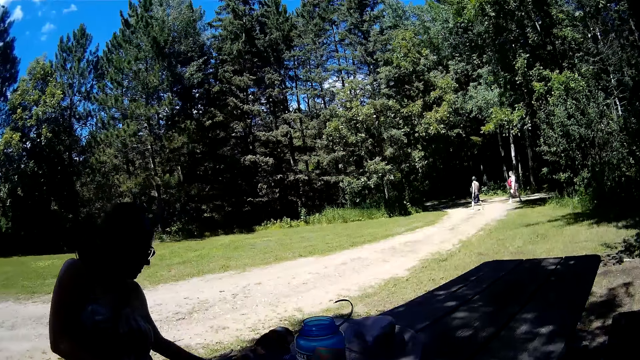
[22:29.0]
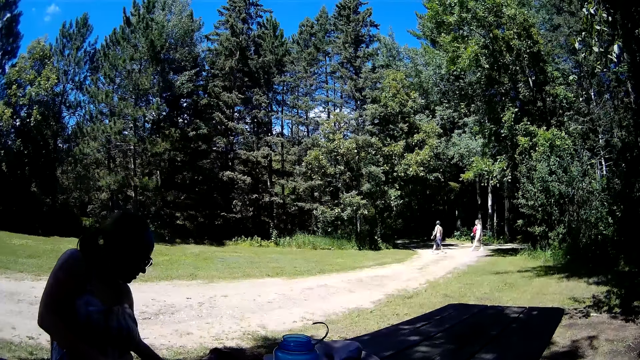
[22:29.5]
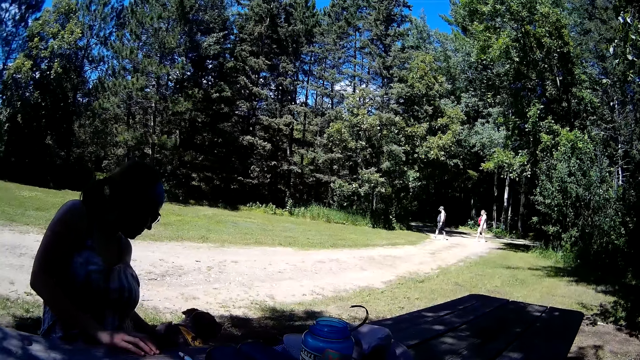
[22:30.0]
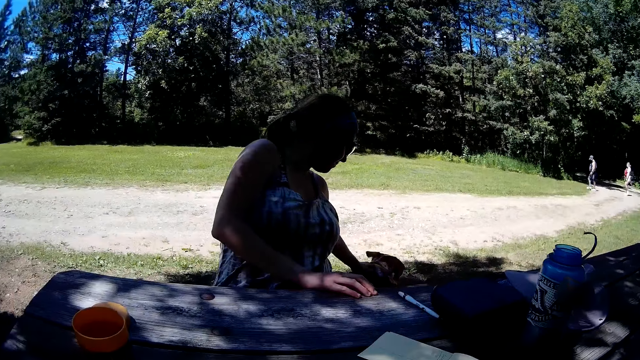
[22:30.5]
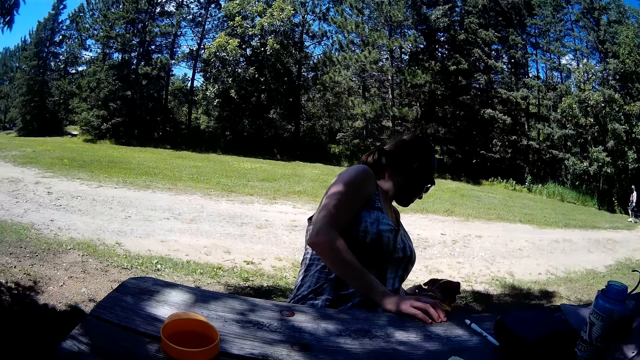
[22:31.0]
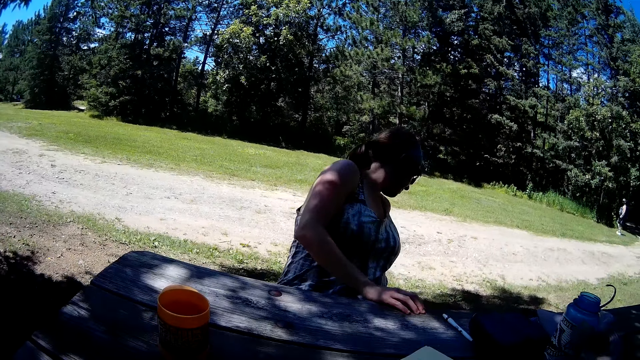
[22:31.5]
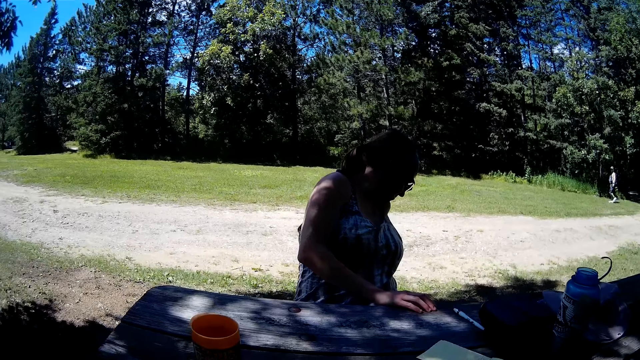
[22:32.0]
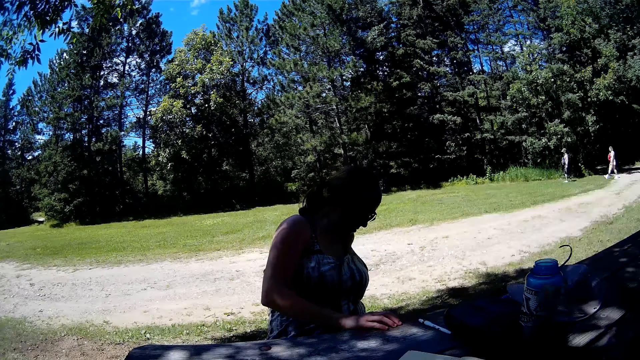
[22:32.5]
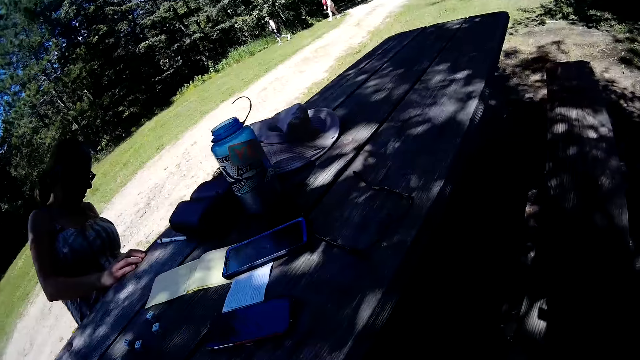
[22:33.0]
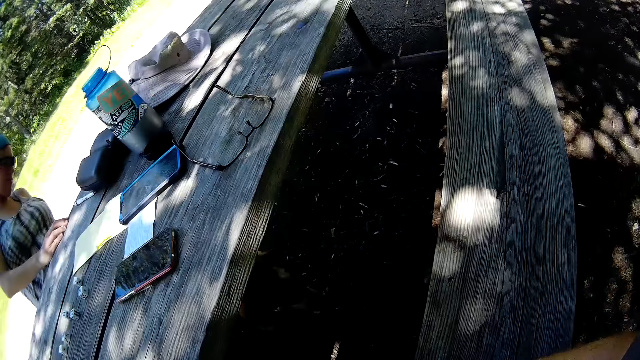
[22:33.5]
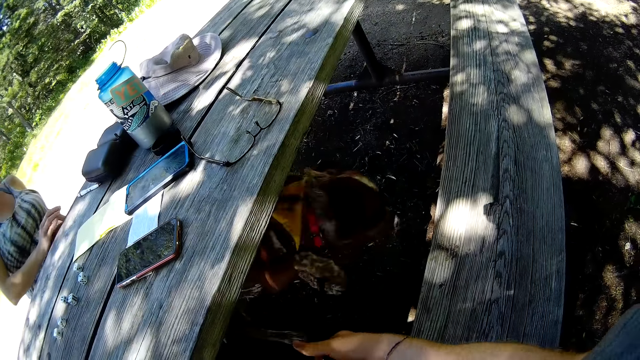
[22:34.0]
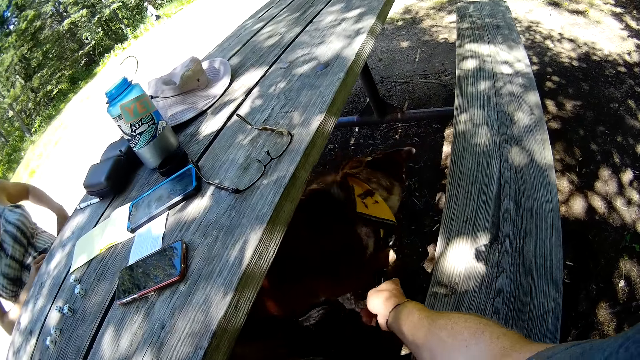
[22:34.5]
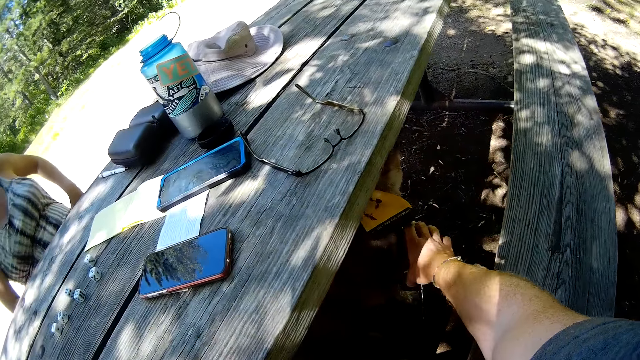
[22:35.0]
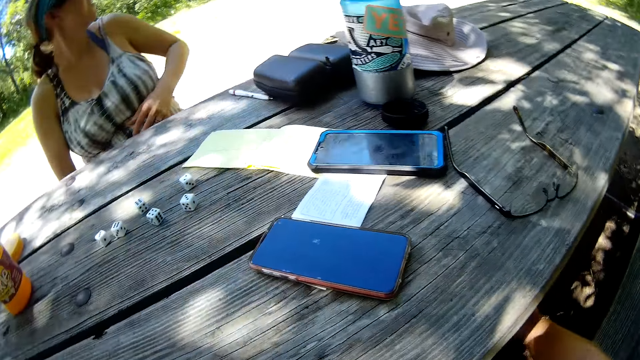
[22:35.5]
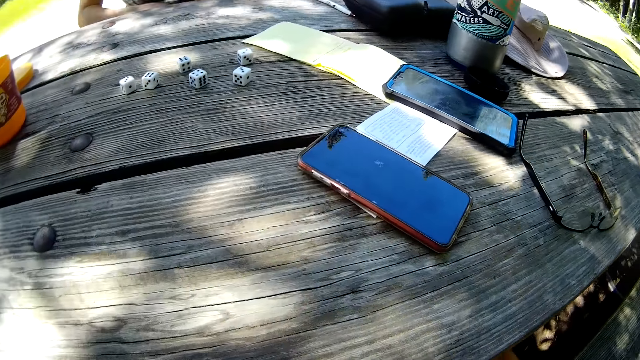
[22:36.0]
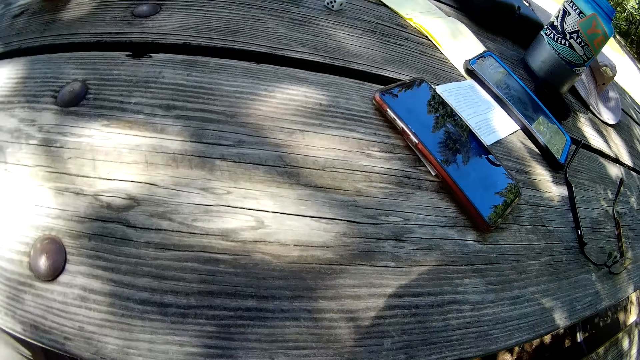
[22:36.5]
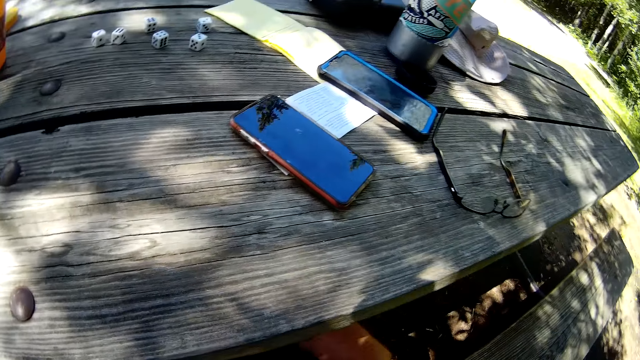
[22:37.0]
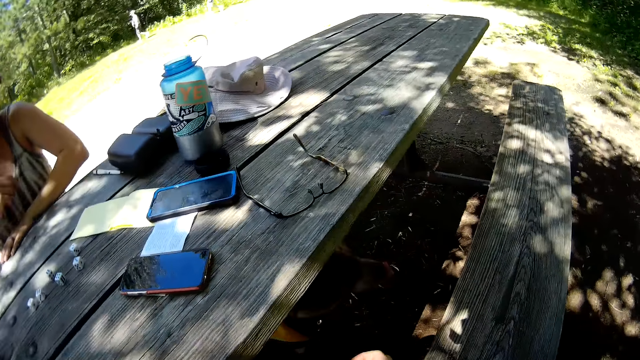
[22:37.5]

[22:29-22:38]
The lady touches a dog with her left hand. The dog moves towards the camera wearer under the table. The camera wearer looks at the dog. He touches the dog with his right hand.

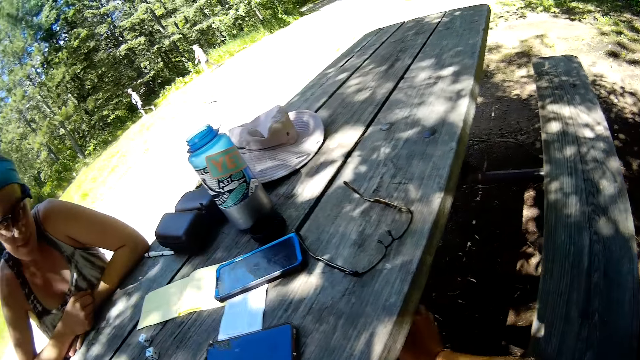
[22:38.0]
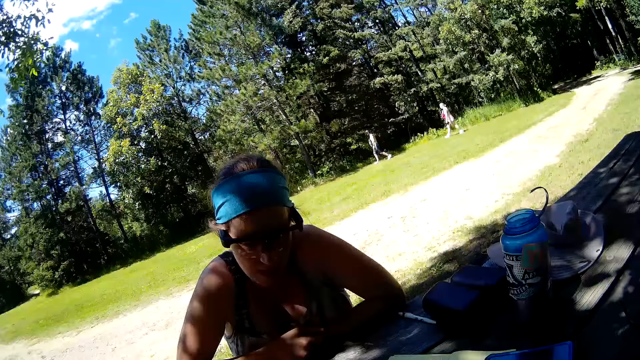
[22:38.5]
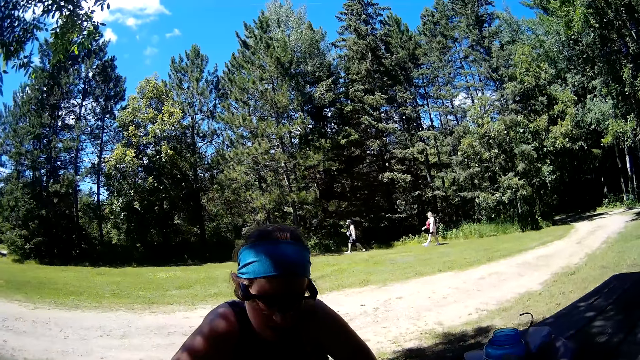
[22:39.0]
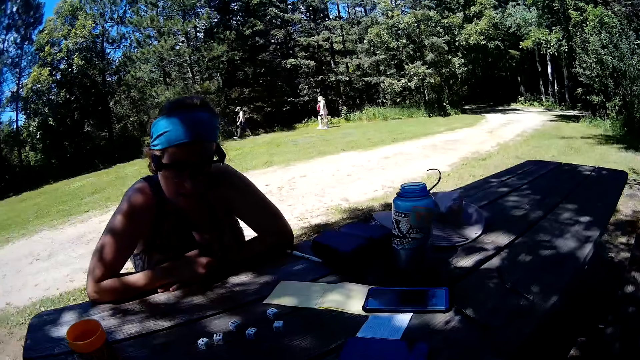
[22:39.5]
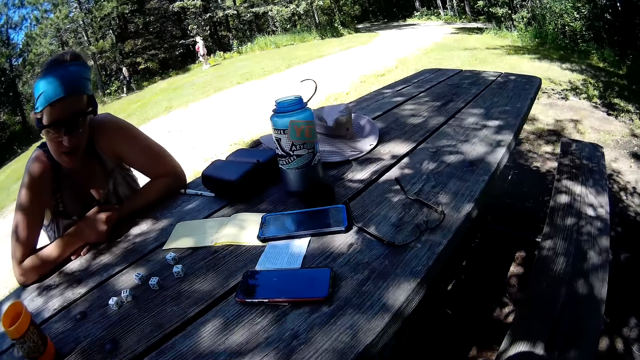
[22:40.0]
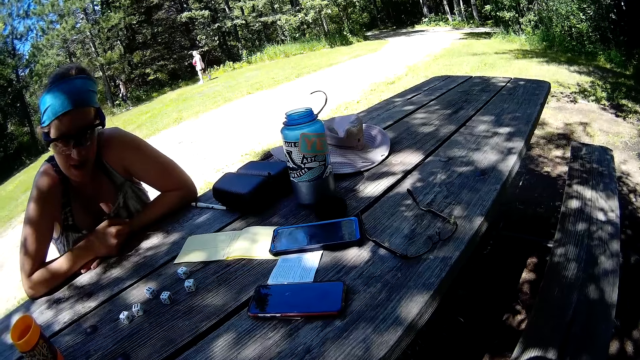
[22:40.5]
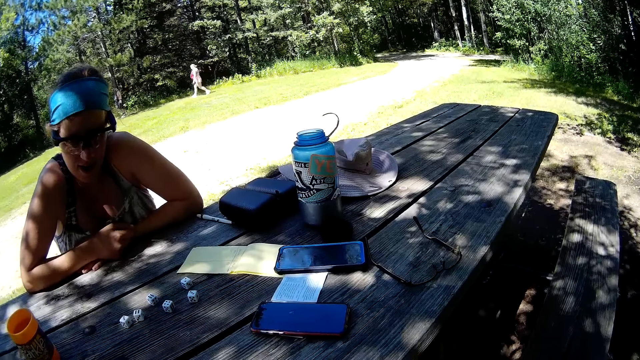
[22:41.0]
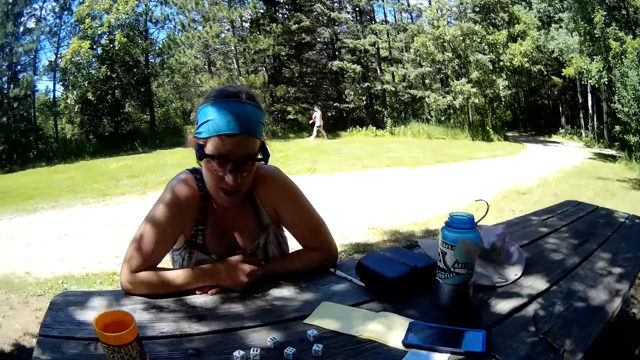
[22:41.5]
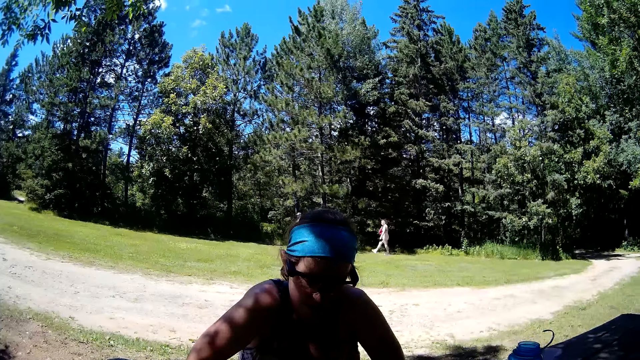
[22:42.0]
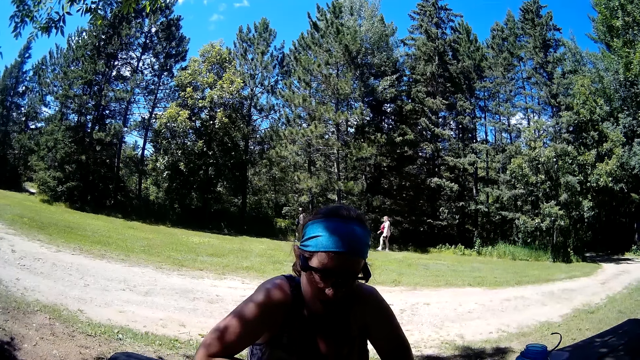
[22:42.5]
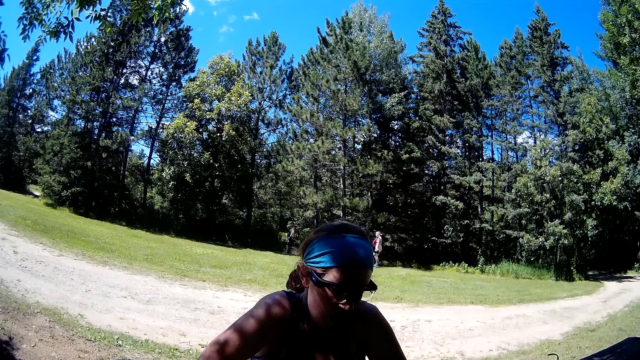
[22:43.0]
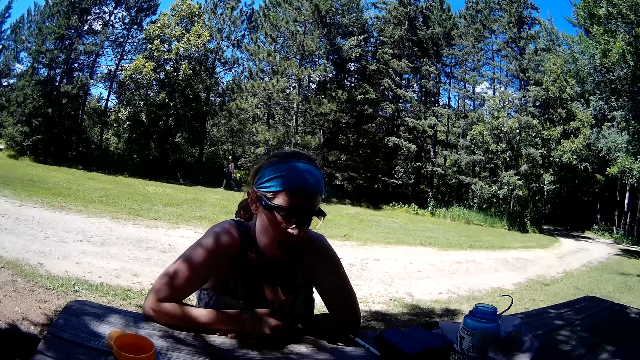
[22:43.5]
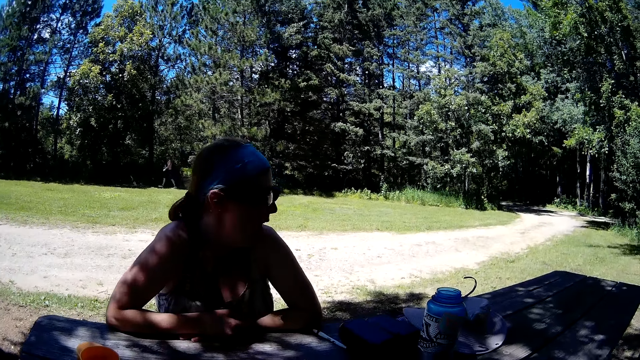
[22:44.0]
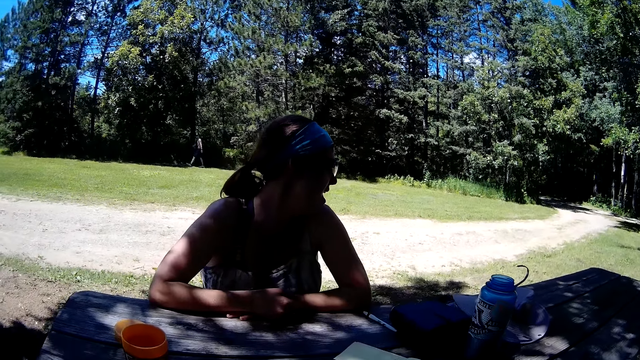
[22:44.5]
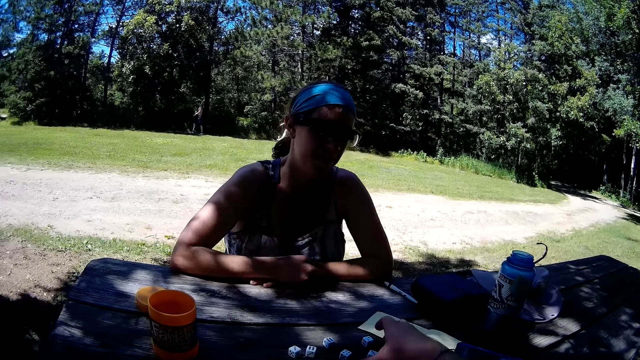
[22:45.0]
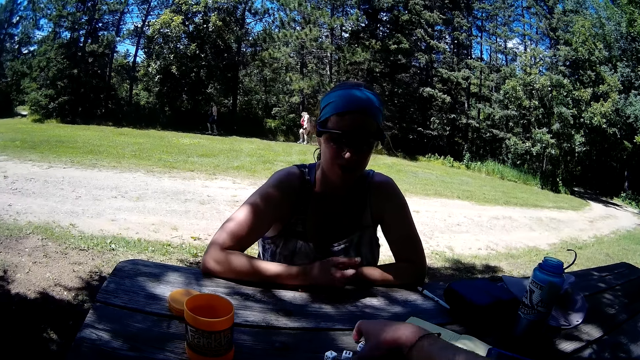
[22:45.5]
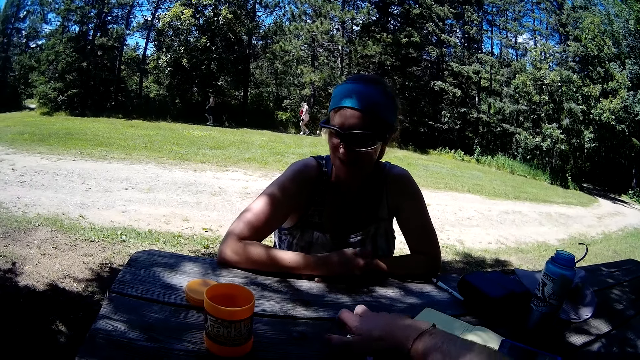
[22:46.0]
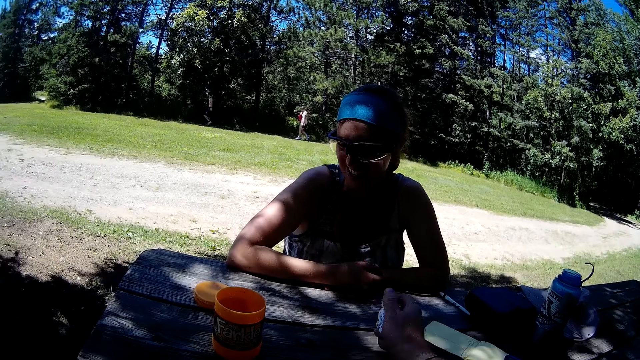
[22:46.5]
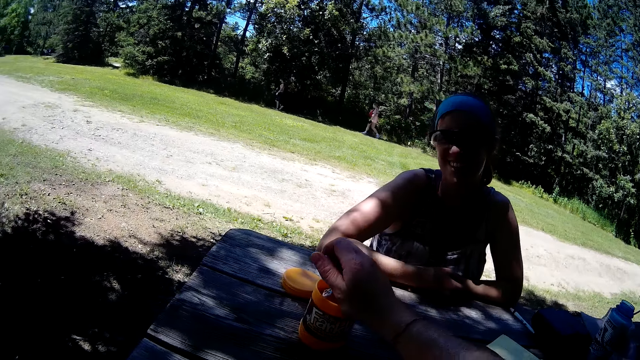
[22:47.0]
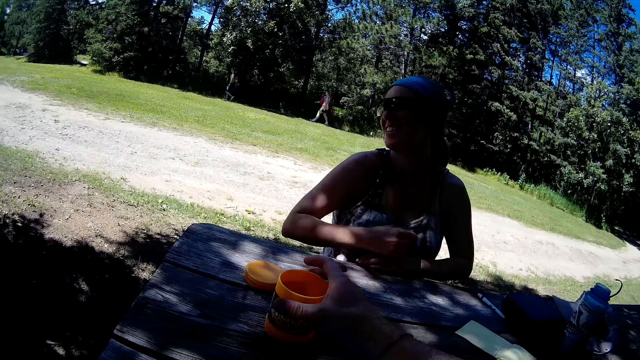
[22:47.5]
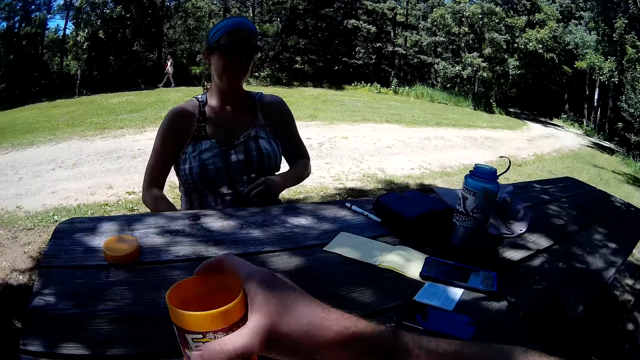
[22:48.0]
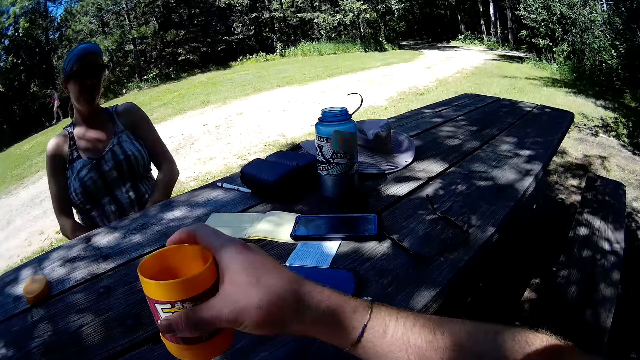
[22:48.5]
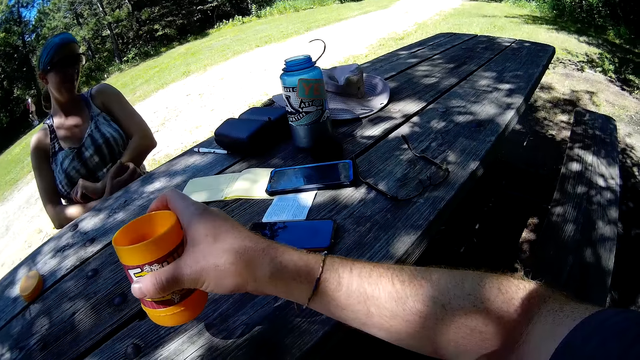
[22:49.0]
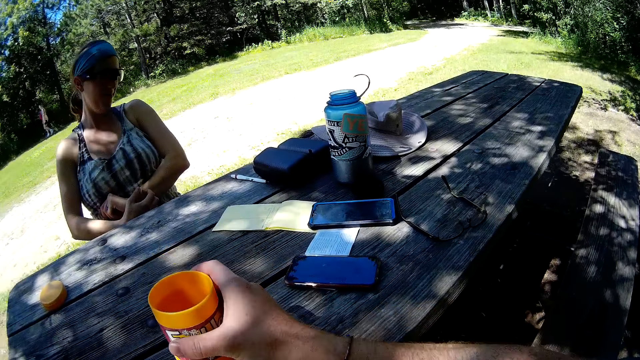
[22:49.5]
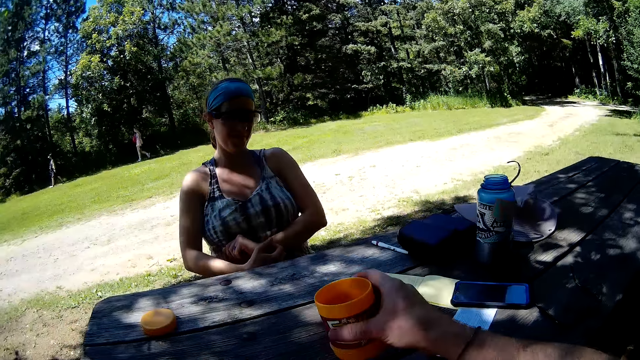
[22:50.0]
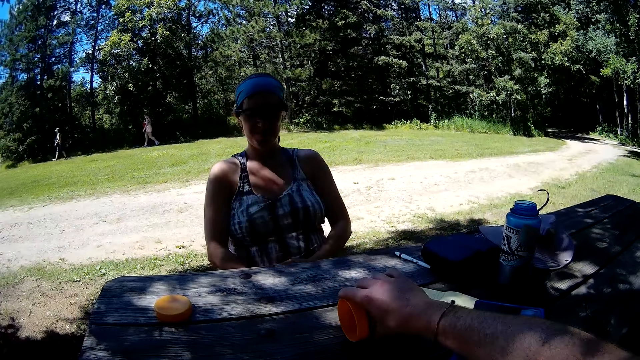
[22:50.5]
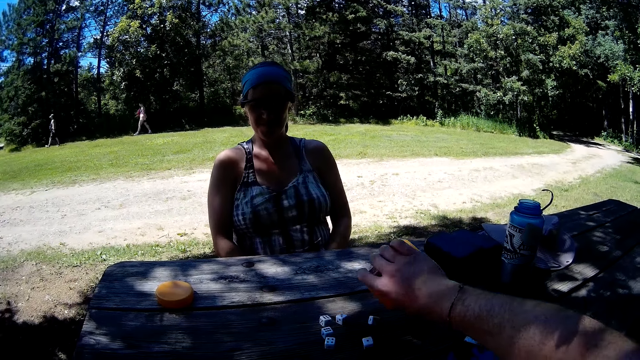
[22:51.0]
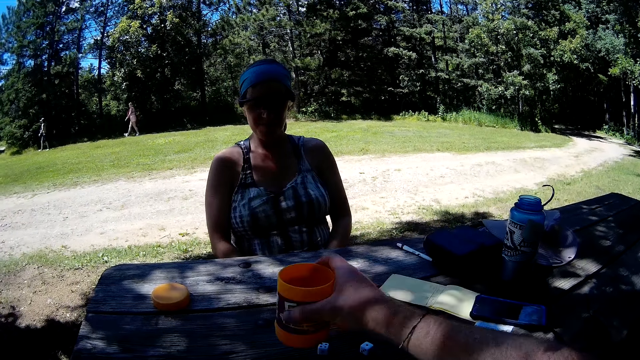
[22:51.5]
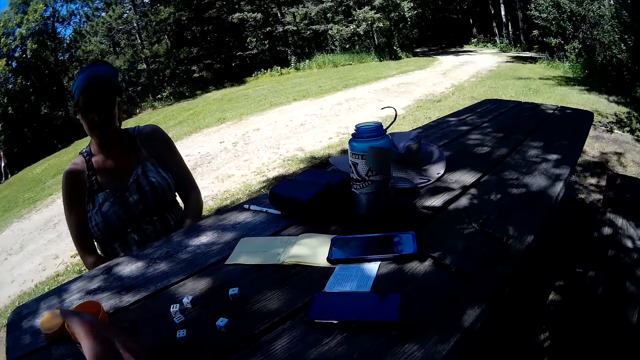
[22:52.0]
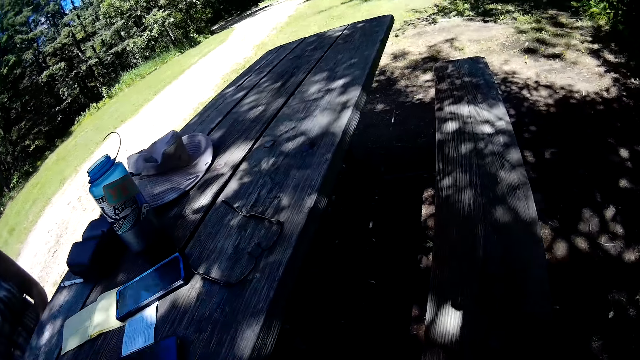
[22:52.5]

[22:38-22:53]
A person walks across the field. Another person walks across the field. The camera wearer looks around. He packs dominos on the table with his right hand. He picks up the dice on the table. He talks with a woman. He puts the dice into a container on the table. He carries the container from the table. He shakes the container containing dice. He places the container on the table. He pours the dice on the table from the container. He drops the container on the table. He places the container on the table.
